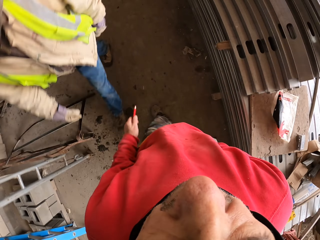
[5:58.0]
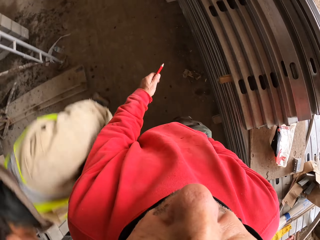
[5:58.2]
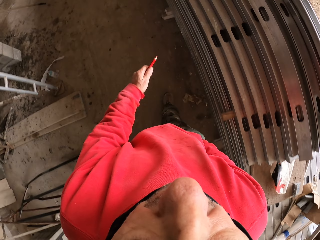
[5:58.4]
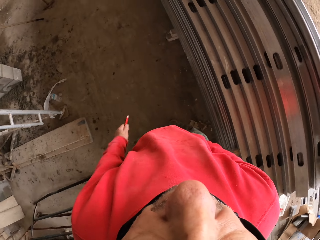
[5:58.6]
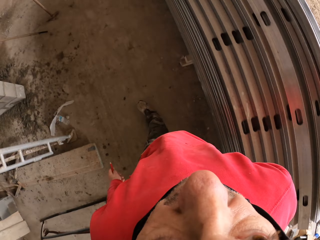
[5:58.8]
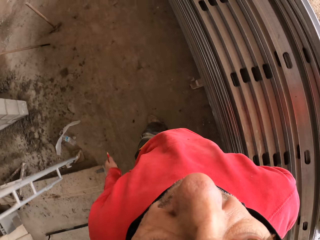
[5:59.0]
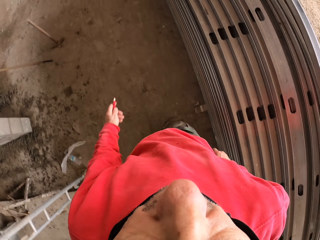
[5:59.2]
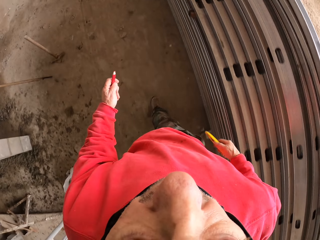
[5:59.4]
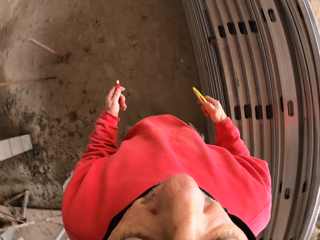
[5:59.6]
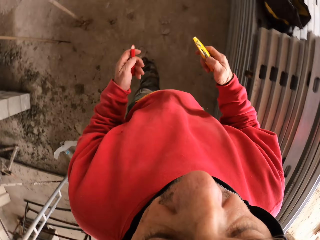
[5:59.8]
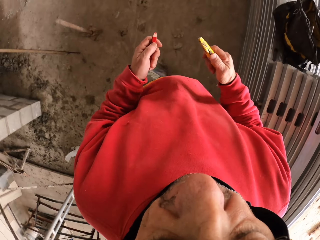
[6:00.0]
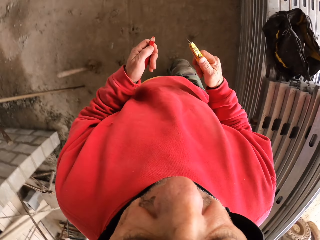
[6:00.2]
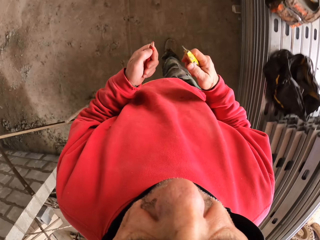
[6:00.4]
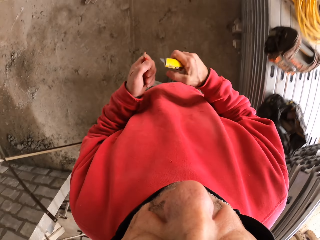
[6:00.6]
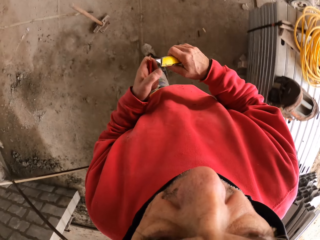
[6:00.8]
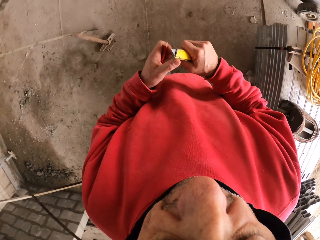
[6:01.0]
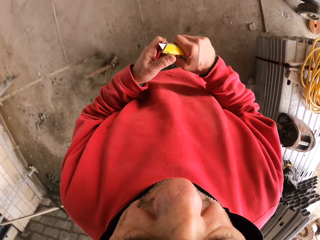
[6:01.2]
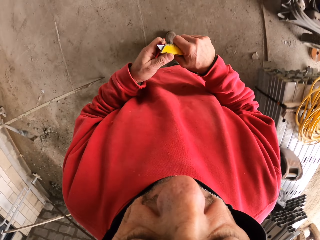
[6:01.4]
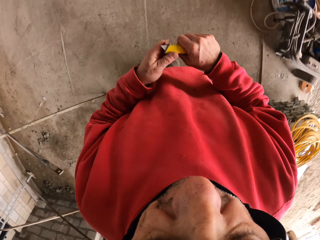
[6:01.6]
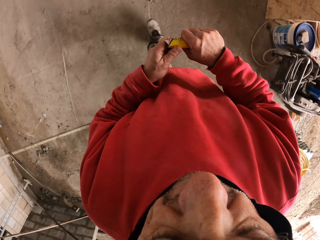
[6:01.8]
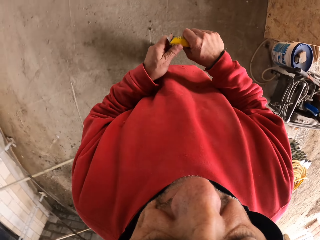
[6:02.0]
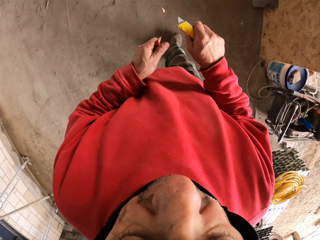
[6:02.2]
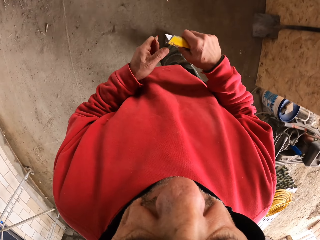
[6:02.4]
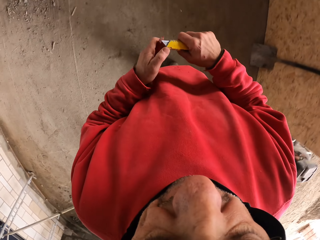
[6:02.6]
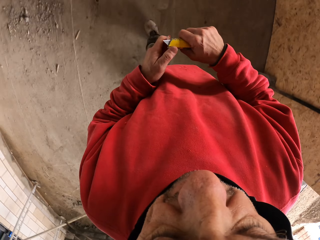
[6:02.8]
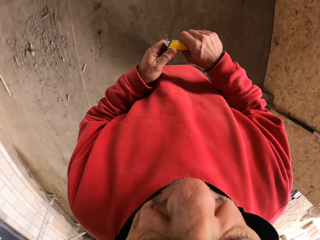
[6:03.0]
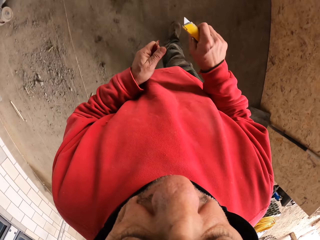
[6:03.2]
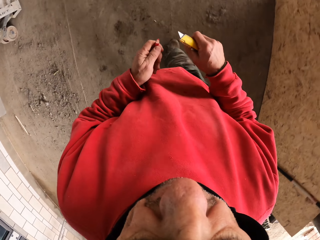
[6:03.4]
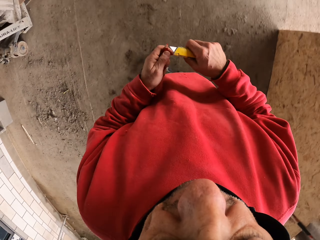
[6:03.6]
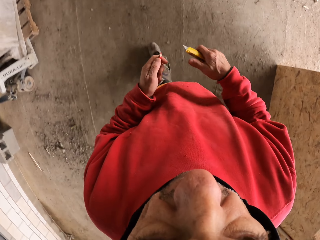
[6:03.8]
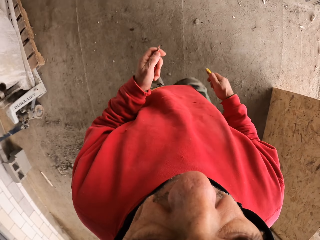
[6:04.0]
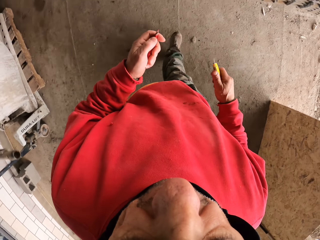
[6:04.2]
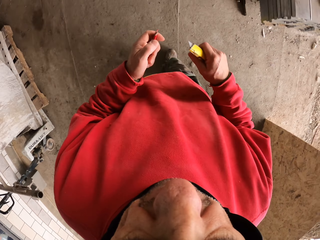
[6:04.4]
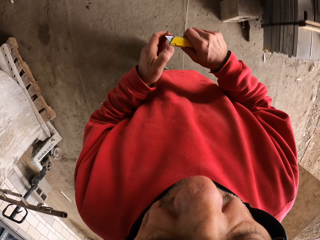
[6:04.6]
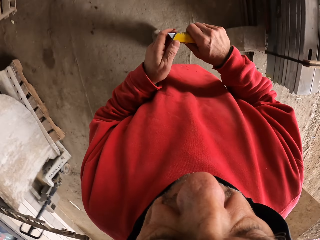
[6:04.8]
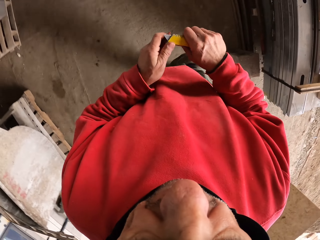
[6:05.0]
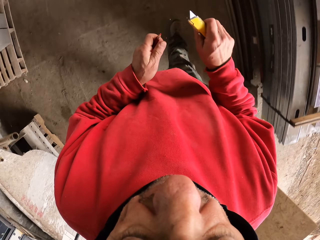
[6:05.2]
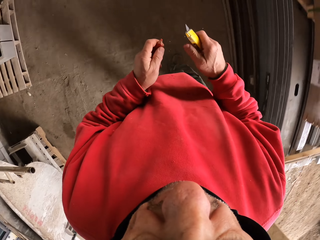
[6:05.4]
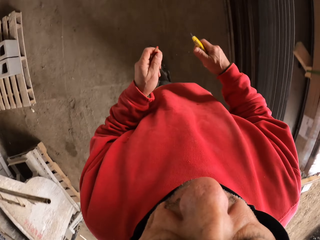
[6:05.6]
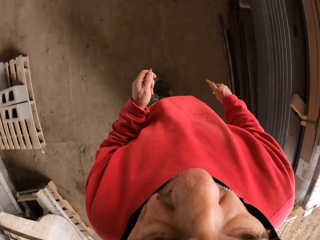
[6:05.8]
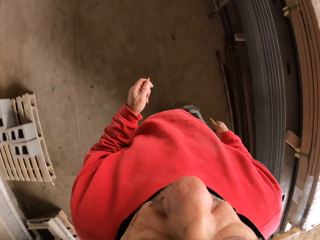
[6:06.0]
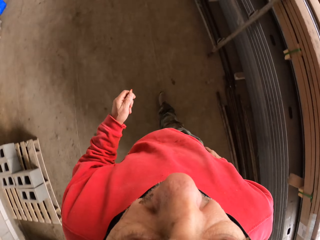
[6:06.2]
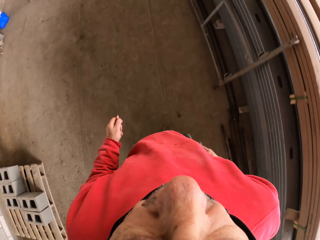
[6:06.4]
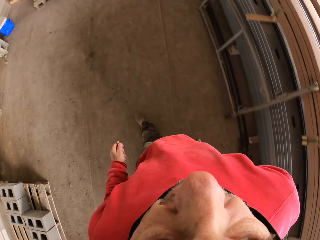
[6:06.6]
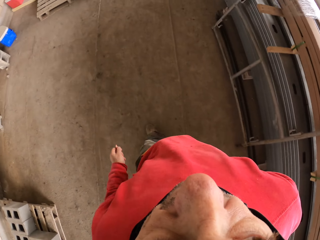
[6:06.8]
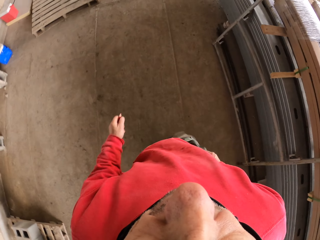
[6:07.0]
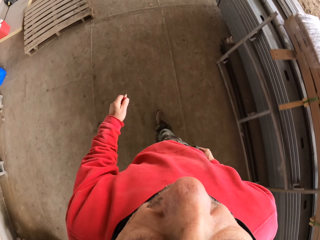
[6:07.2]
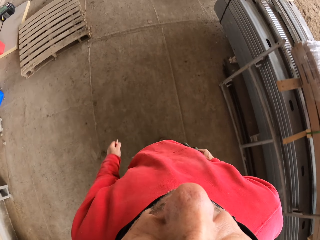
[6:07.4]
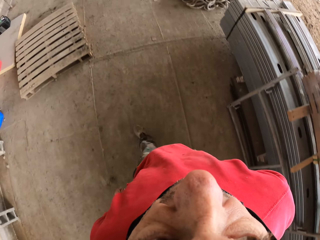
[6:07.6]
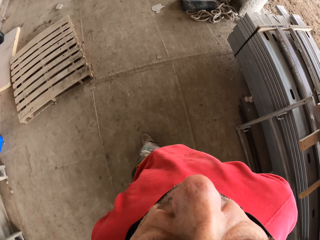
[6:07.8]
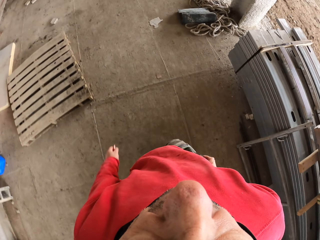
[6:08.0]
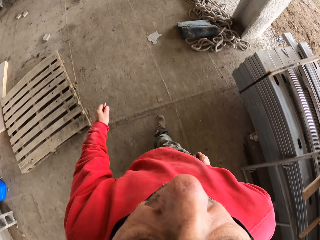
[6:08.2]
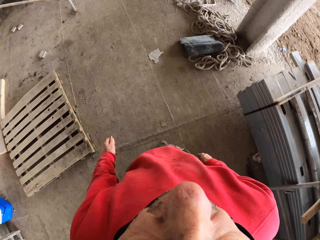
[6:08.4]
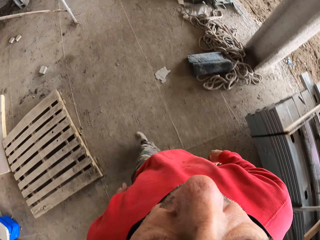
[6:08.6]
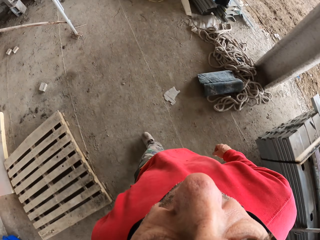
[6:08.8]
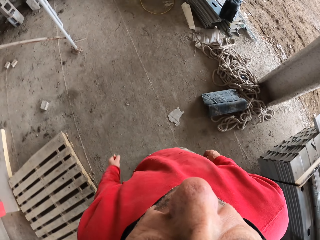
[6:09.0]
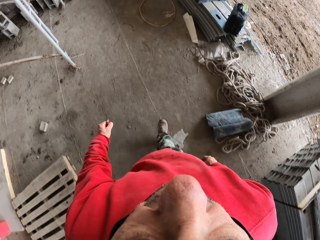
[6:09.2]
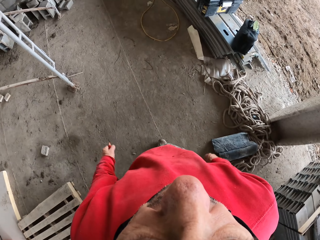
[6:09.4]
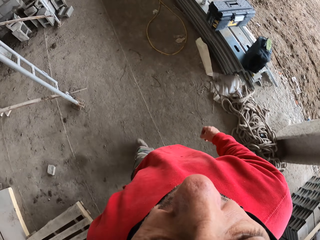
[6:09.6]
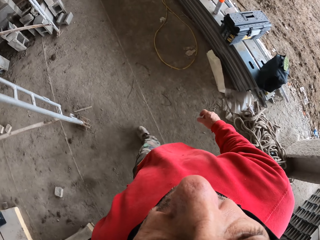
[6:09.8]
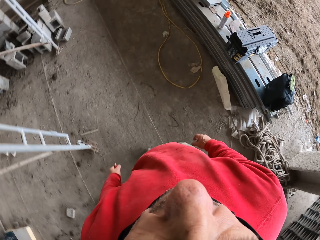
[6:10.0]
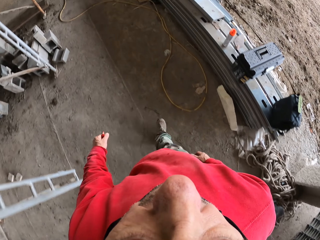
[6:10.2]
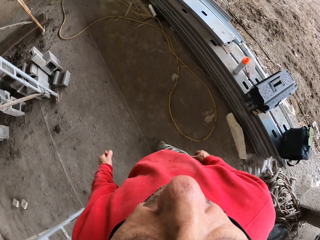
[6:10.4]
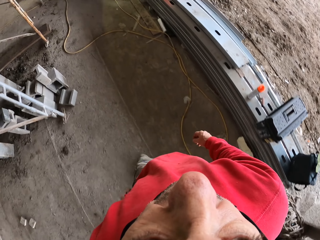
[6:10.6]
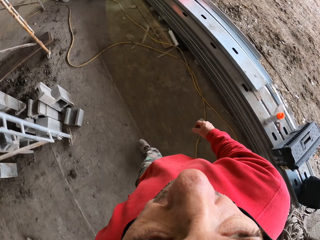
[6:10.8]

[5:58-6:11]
The camera wearer walks and takes out a sharpener from his pocket. He sharpens the pencil marker. He walks on the floor and puts the sharpener in his pocket.

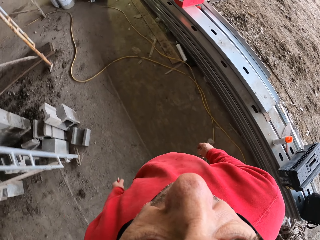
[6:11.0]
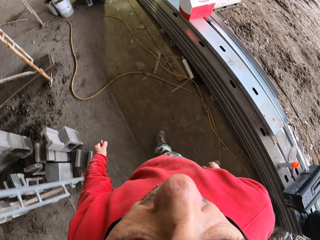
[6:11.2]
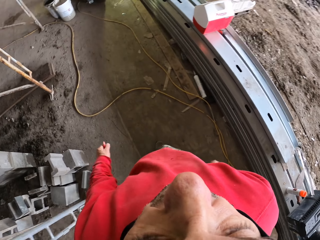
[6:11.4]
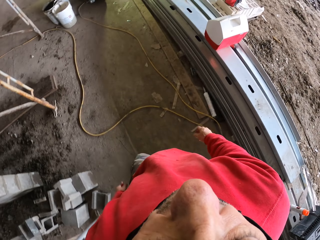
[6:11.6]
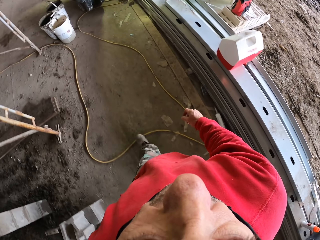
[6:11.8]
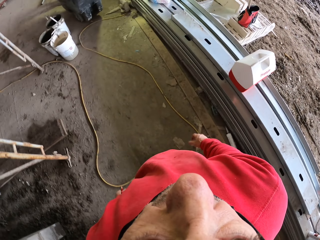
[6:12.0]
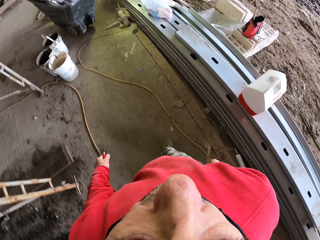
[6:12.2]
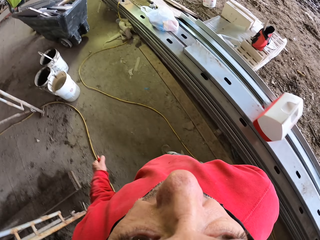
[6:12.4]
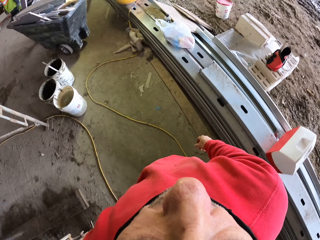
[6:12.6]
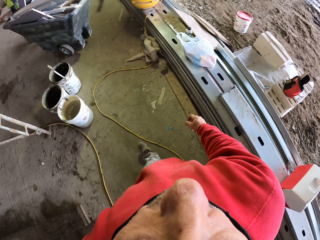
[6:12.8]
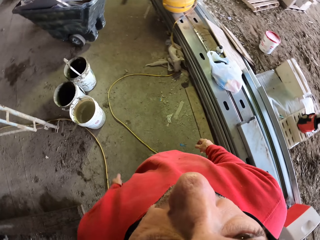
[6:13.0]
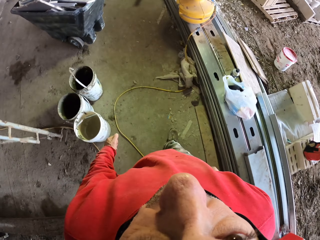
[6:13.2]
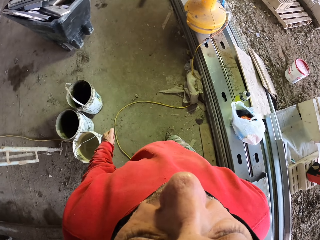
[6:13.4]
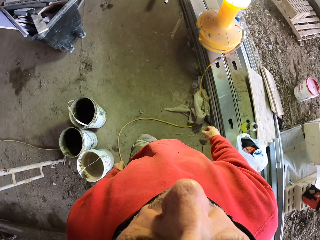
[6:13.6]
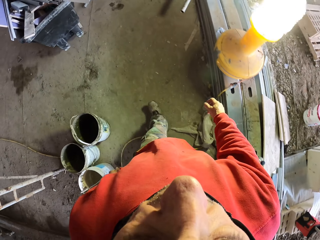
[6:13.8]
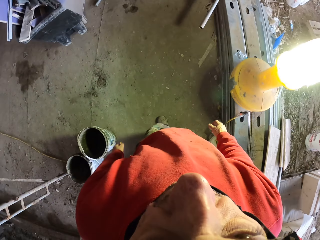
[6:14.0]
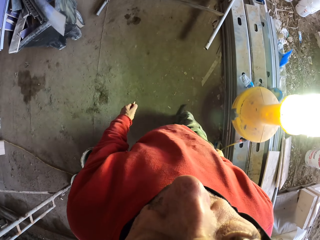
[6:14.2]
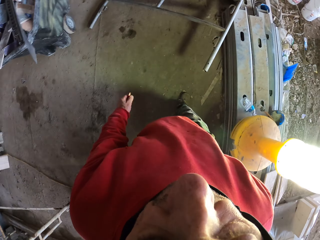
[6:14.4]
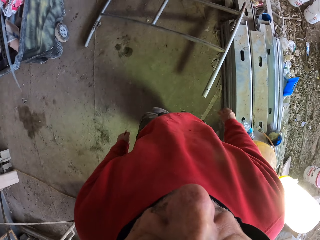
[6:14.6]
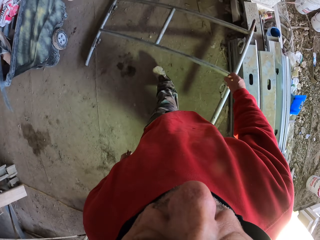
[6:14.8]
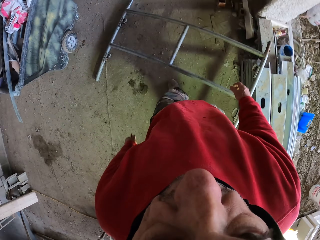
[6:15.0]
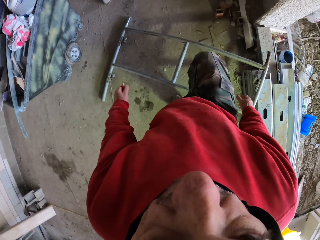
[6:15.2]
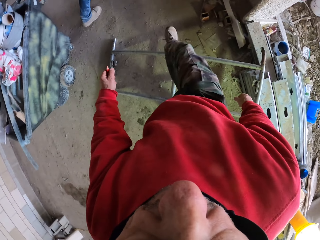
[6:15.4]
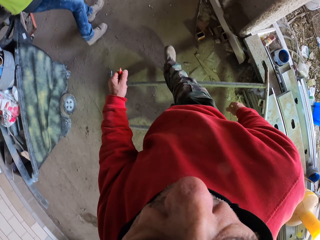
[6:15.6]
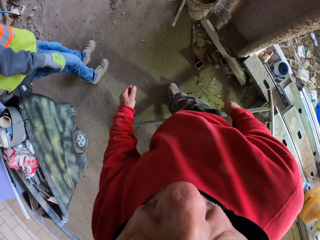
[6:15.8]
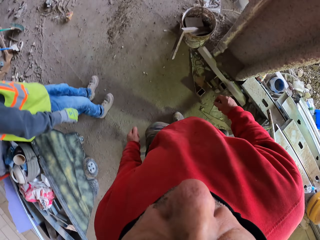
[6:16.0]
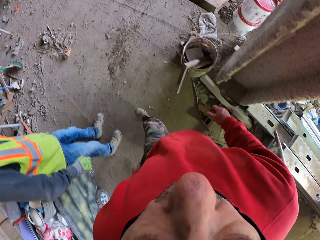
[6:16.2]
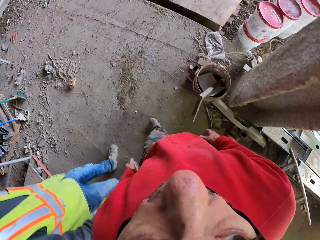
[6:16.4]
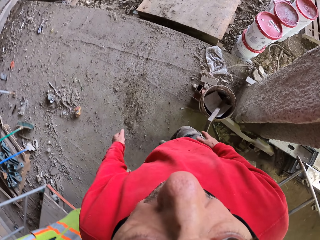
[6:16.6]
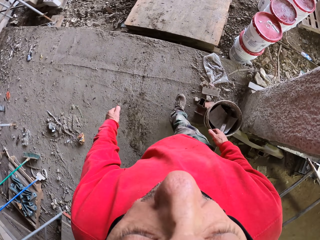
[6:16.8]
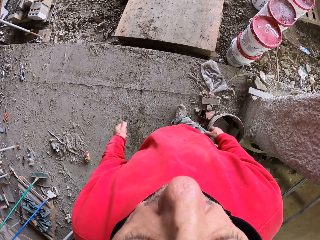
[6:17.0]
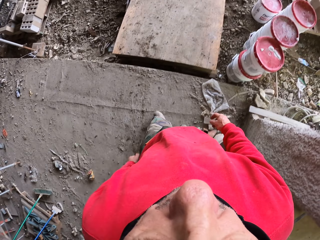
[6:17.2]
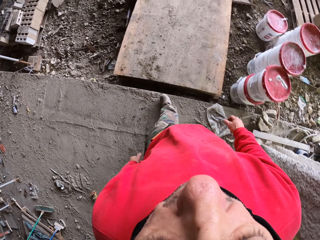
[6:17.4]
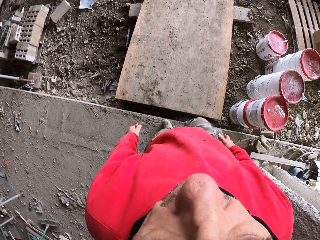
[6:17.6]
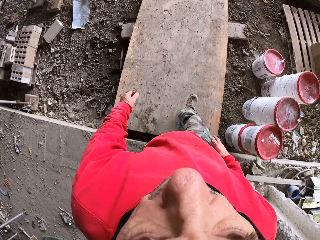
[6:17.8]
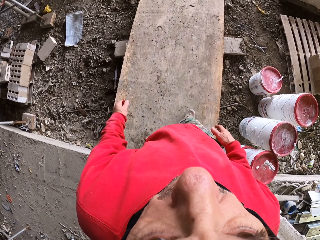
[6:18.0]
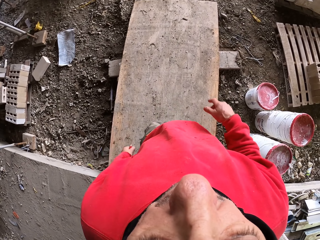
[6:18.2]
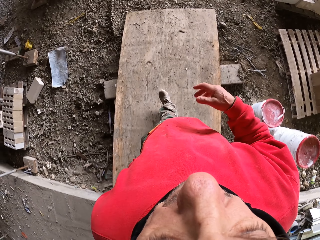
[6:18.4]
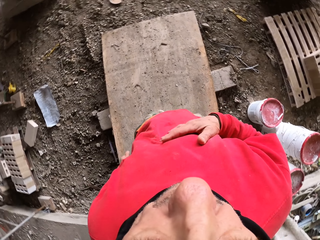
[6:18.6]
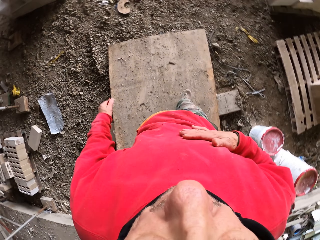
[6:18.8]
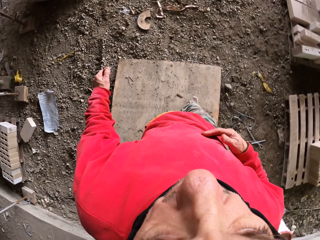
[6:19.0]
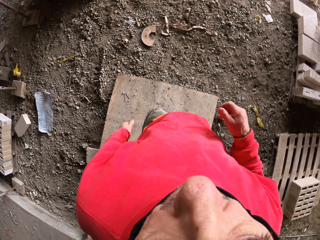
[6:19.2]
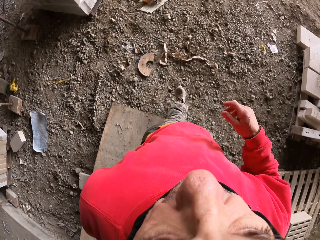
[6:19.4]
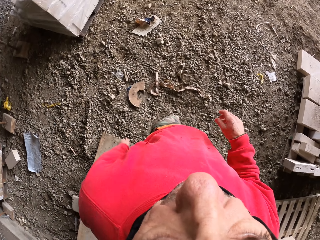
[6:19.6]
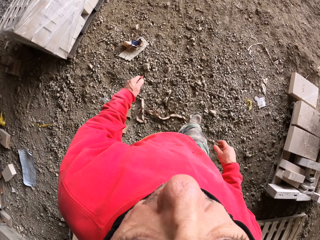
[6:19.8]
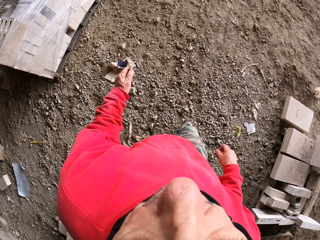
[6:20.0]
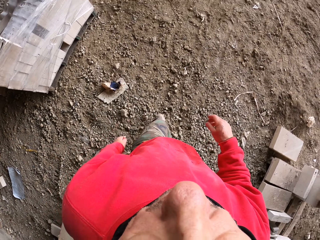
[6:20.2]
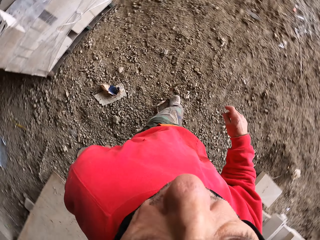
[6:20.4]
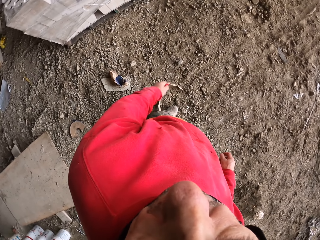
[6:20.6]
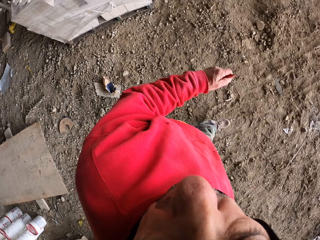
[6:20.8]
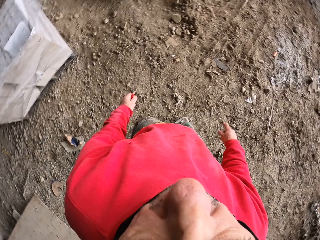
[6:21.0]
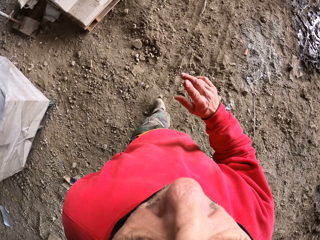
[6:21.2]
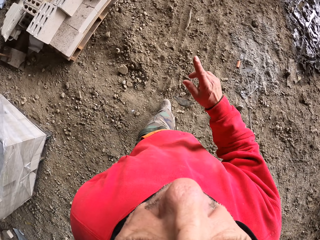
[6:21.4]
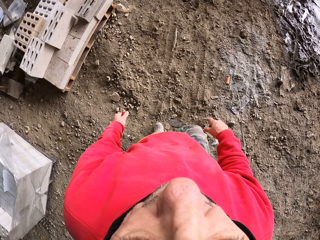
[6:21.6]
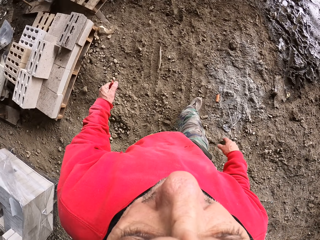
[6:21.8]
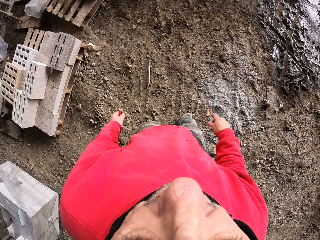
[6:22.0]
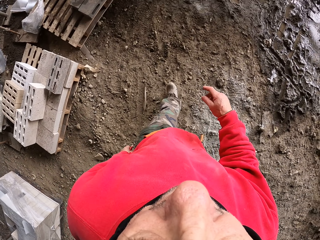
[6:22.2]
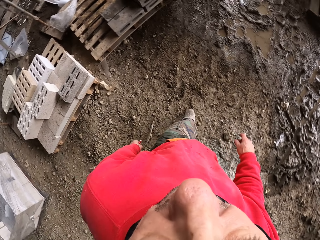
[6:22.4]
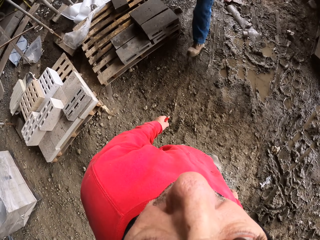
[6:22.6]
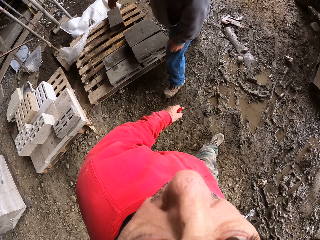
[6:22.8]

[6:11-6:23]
A man pulls a cart. The camera wearer walks on the floor. They walk on the soil and touch the cloth. They walk and look around.
